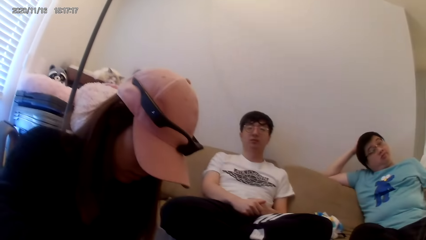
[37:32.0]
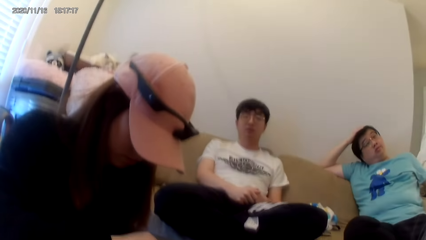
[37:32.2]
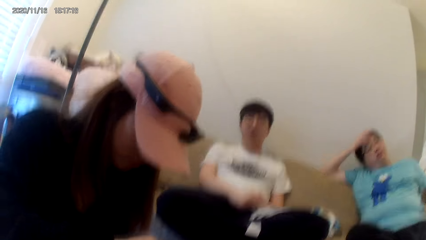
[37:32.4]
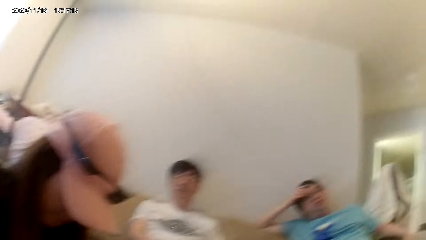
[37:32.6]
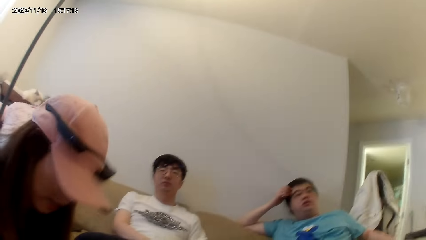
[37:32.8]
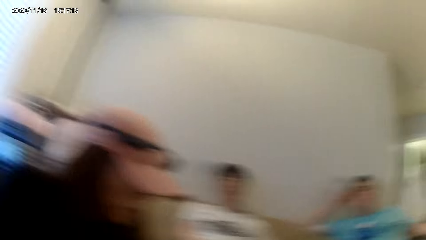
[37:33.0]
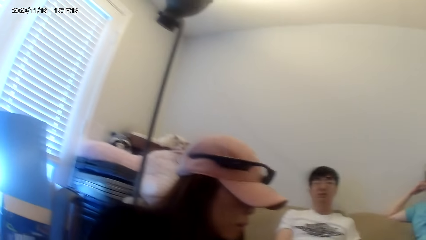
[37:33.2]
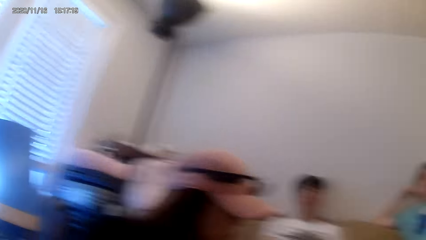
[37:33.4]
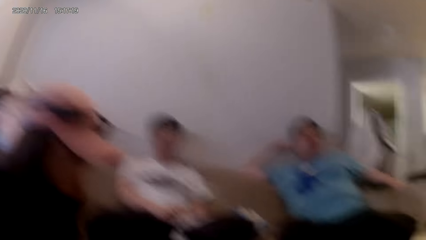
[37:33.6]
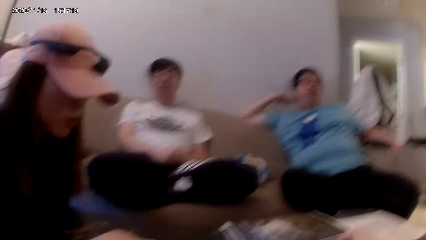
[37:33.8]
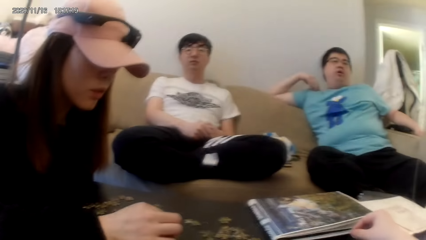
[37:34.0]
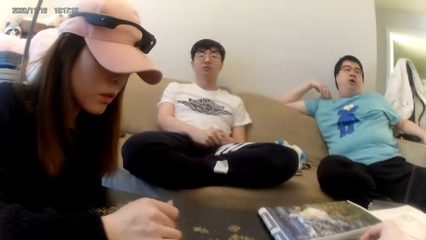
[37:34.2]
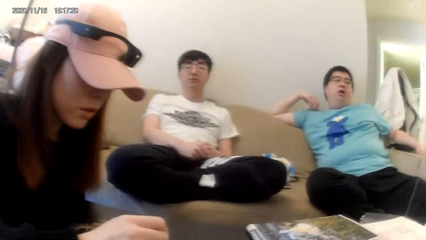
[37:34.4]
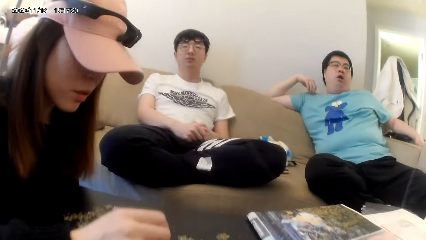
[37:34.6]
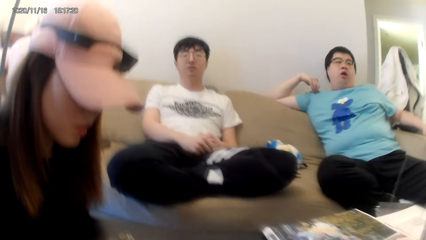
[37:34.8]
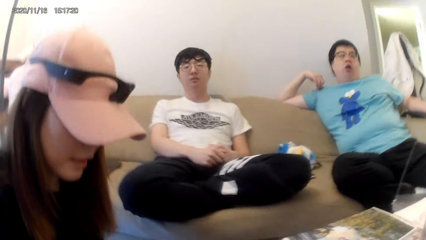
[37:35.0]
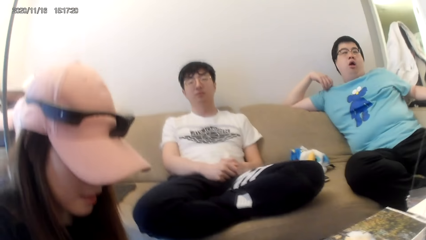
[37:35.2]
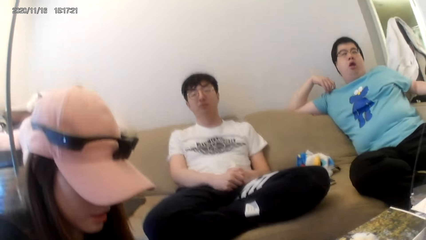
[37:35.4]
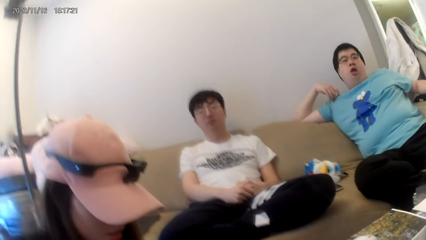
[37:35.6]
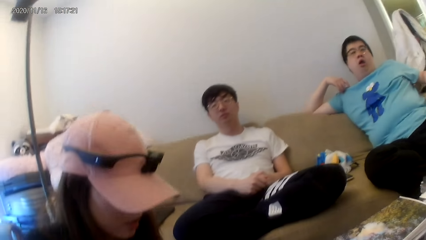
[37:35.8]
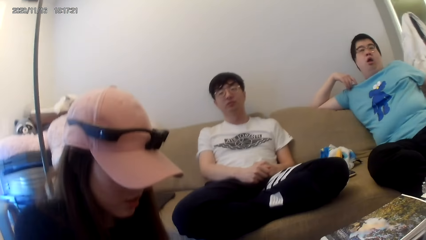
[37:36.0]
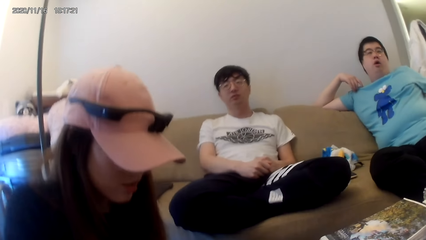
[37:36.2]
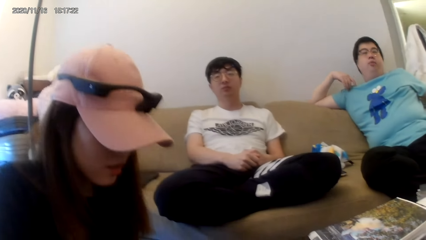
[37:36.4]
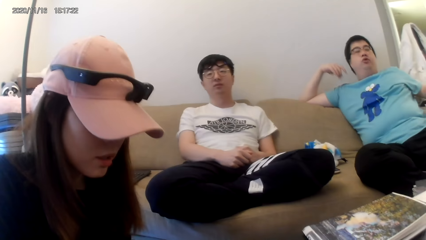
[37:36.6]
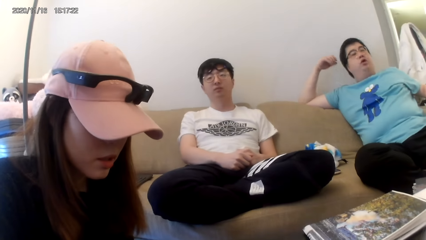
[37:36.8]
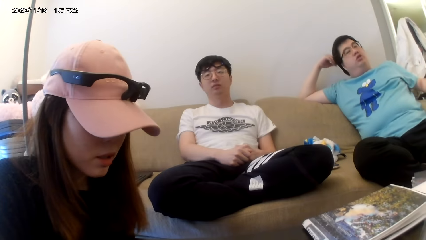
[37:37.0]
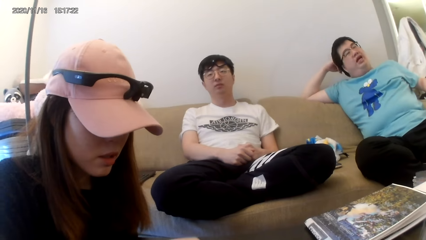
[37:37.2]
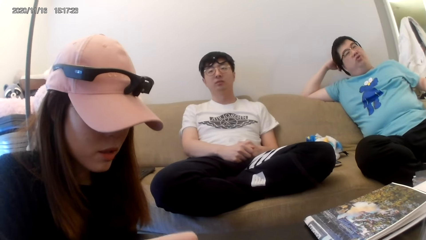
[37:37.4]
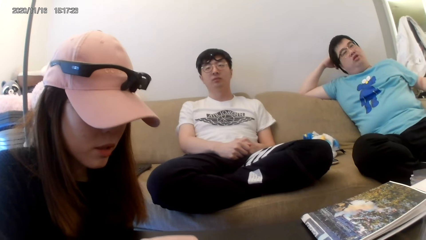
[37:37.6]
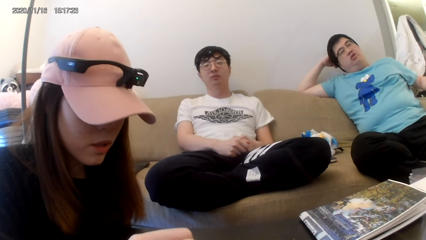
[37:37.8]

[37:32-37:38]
The camera wearer dialogues with a person.

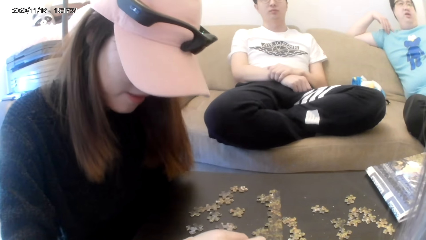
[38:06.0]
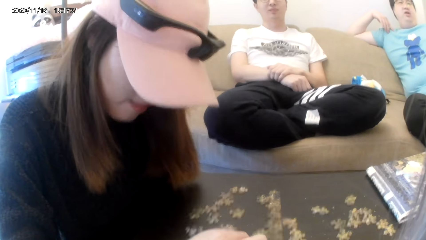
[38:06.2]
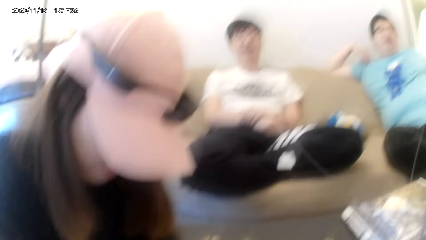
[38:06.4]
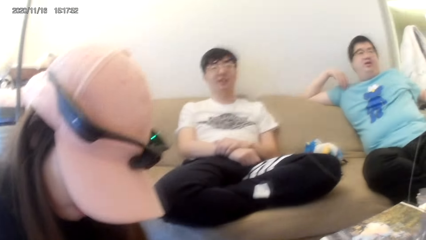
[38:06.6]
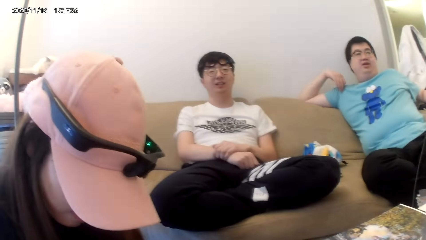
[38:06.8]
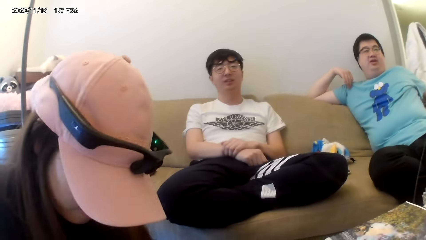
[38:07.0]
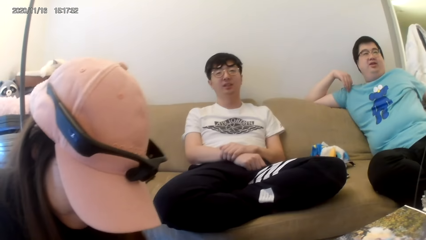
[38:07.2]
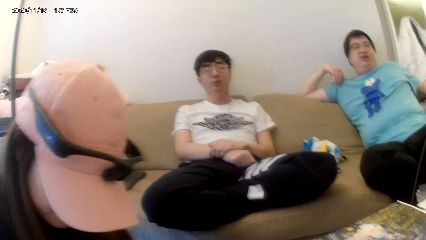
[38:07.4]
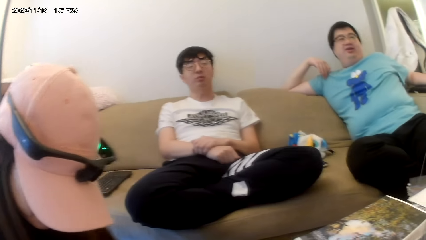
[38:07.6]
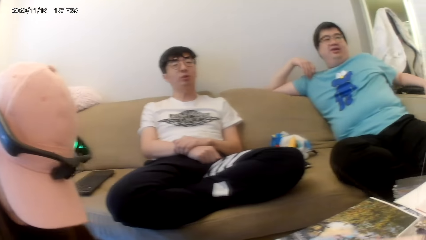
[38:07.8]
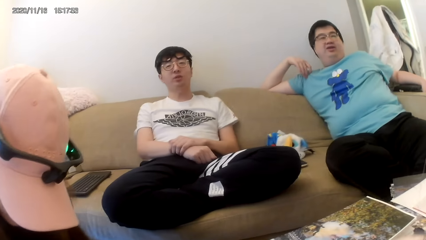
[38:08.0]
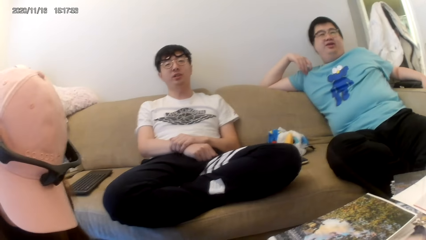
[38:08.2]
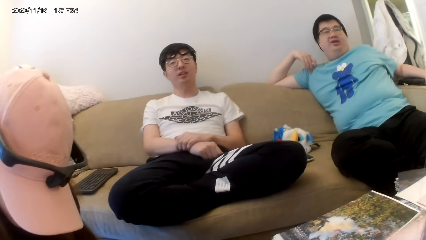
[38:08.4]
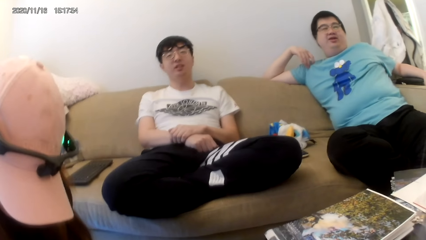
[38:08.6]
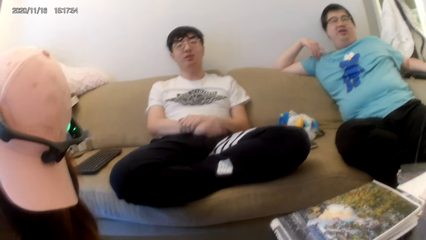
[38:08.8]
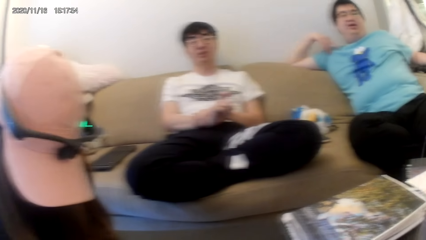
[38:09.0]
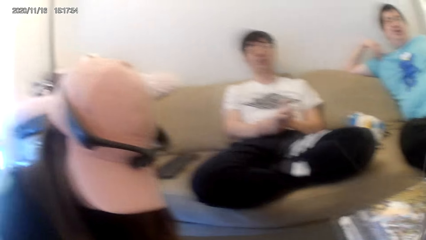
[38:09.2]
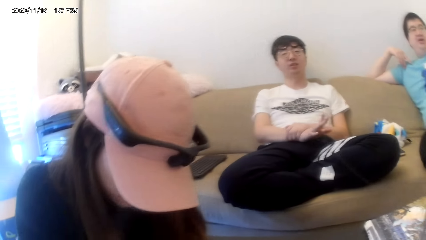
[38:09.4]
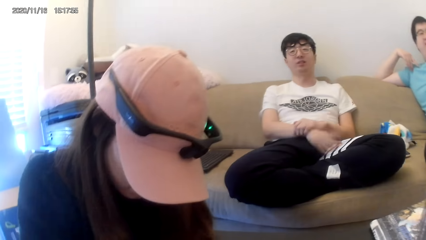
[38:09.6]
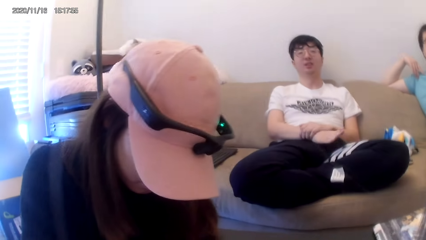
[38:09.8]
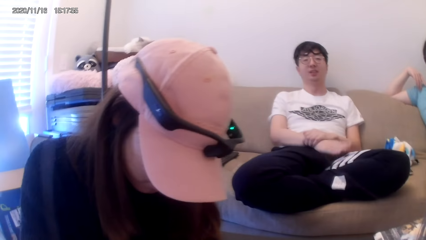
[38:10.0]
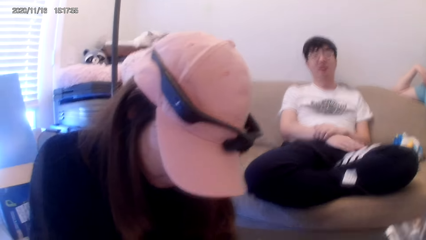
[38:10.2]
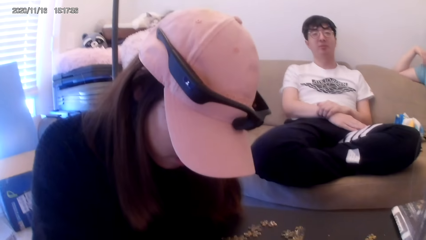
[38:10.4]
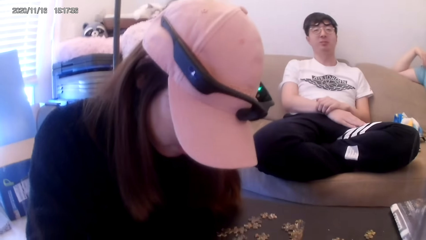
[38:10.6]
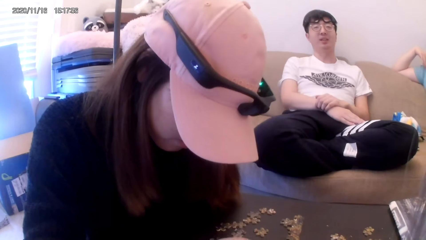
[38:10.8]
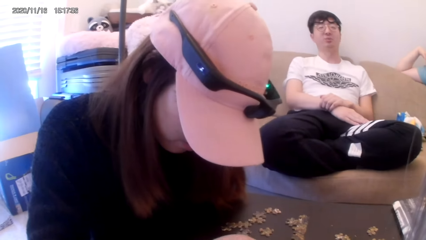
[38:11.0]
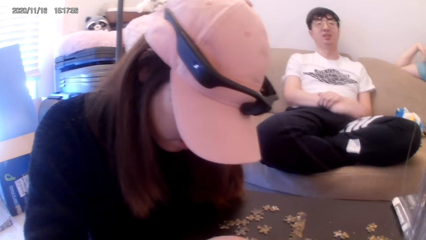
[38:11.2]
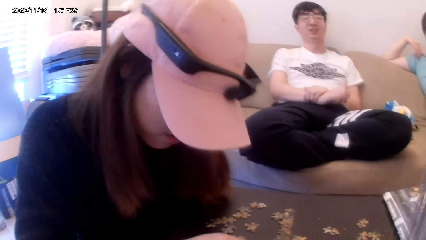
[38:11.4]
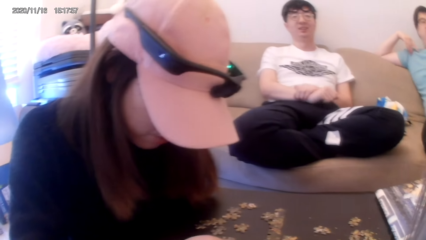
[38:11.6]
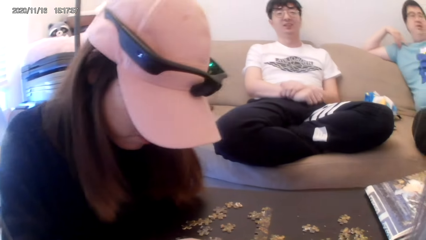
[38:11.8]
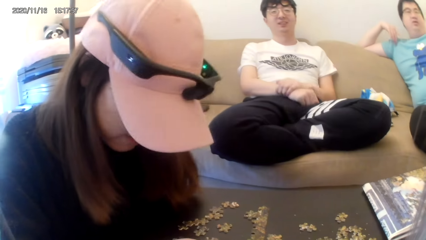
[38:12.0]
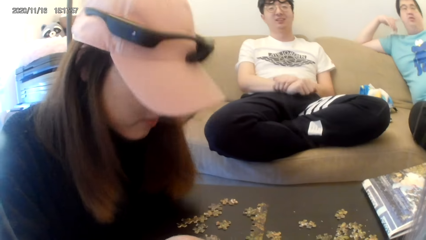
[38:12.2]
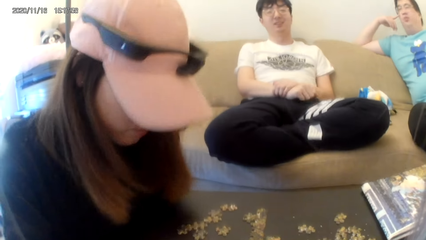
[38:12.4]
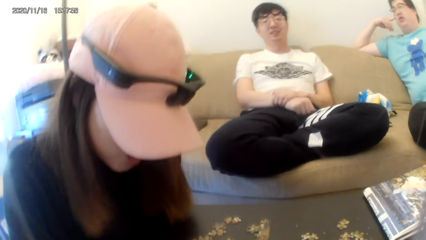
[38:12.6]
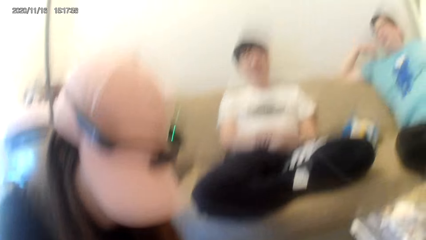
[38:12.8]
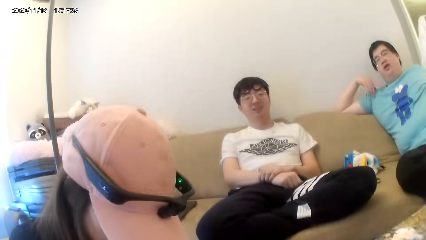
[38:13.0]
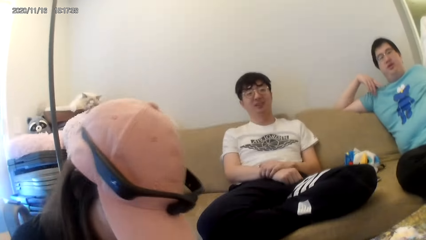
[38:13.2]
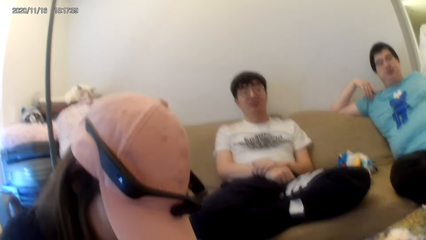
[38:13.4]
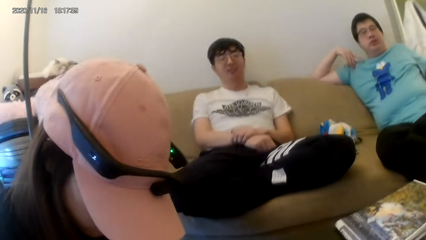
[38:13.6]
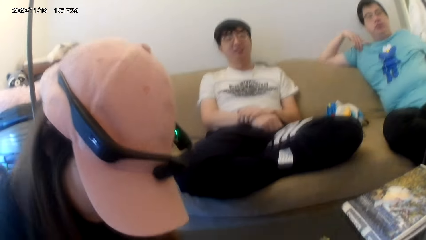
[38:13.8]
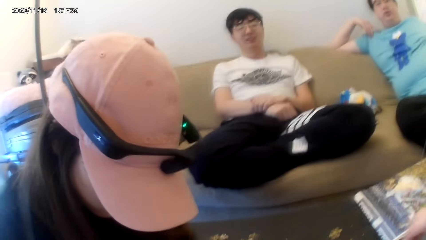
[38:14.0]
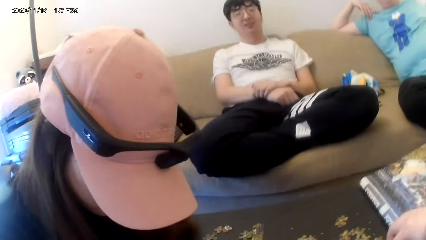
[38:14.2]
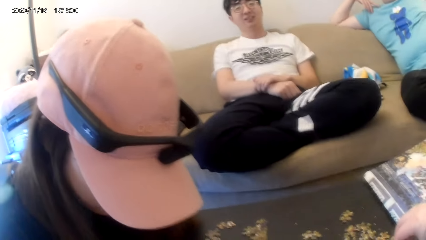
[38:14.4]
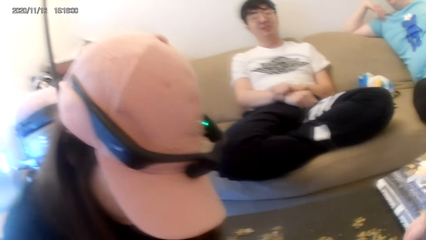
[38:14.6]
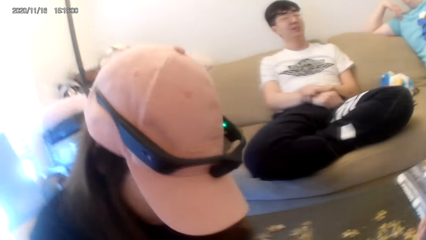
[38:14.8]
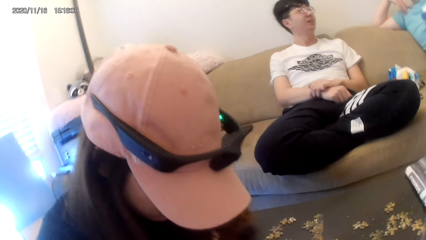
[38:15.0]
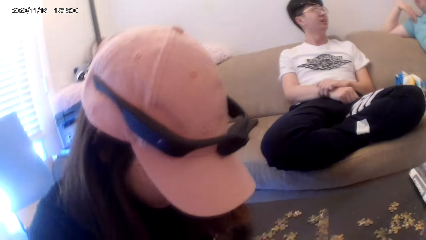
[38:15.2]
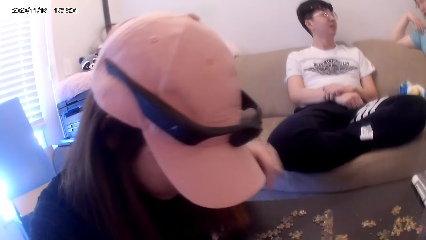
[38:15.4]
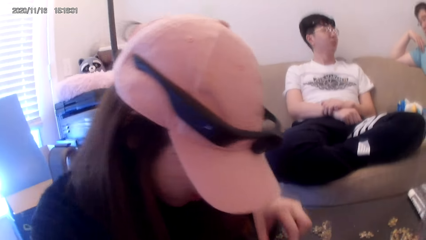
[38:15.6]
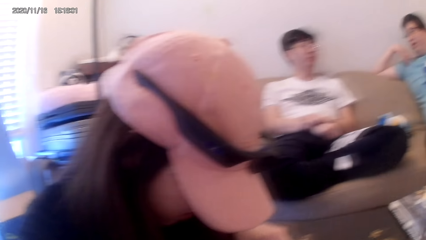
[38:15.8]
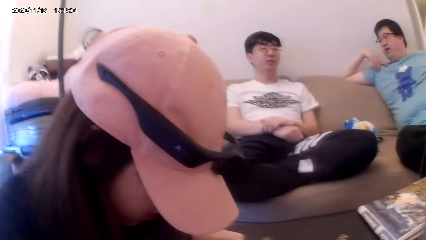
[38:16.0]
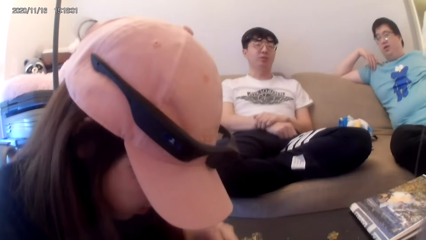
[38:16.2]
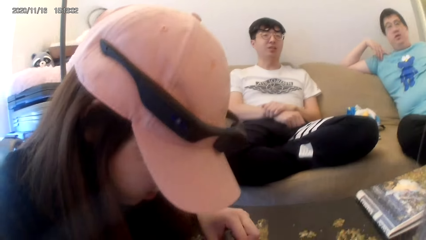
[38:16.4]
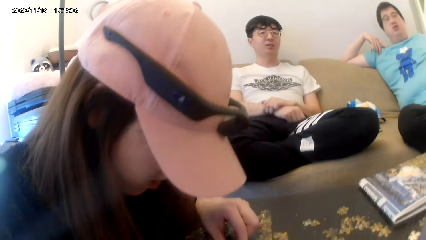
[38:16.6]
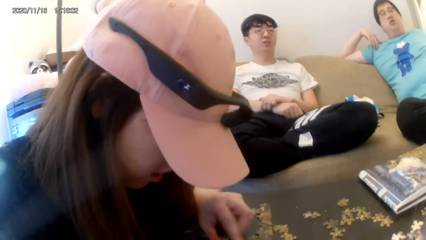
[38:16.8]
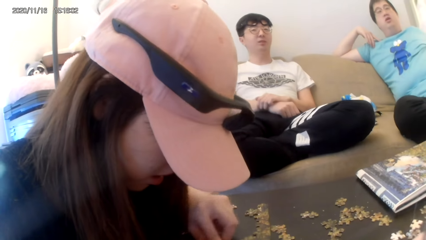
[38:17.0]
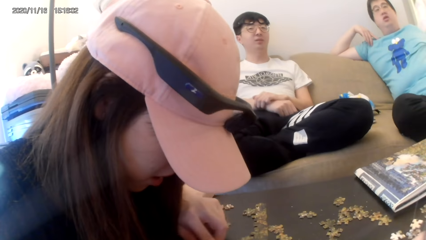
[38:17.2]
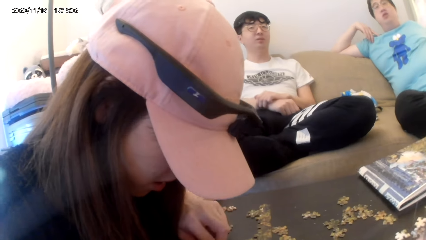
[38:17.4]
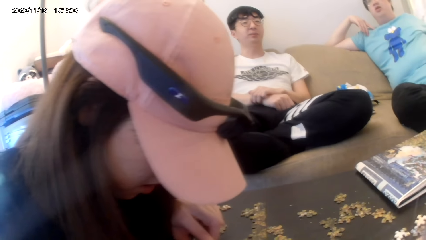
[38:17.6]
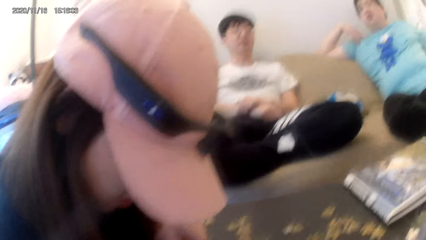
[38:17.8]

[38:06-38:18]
The camera wearer plays a jigsaw puzzle.
